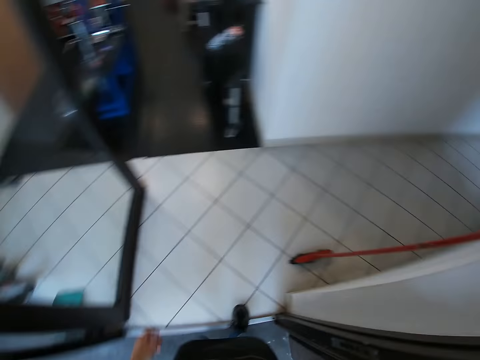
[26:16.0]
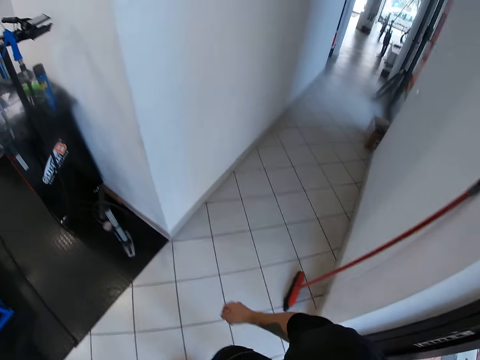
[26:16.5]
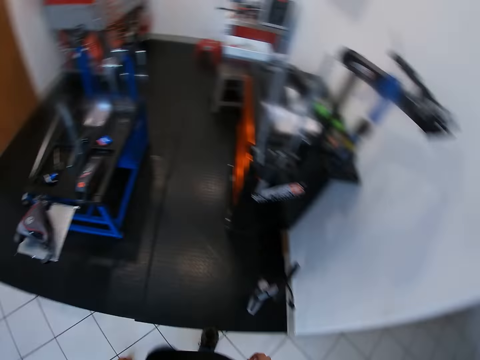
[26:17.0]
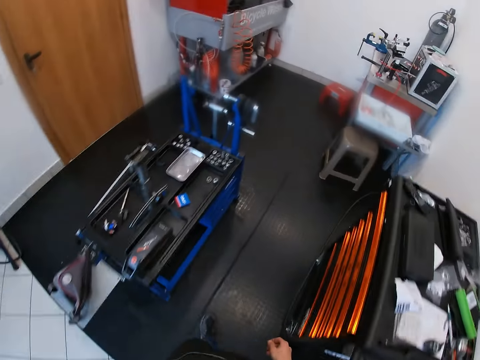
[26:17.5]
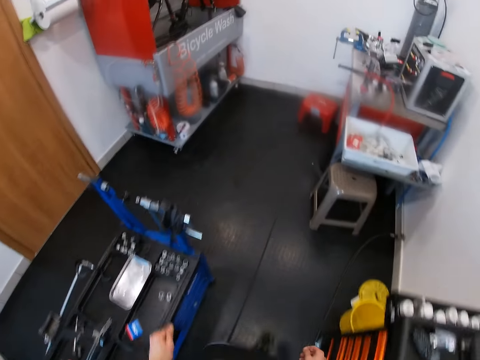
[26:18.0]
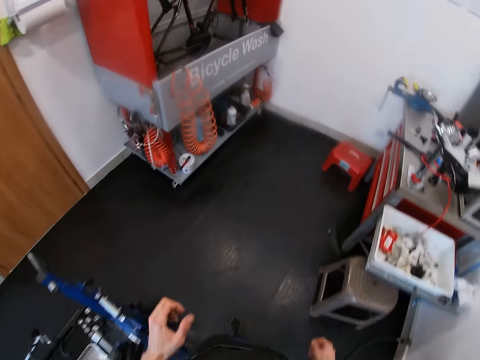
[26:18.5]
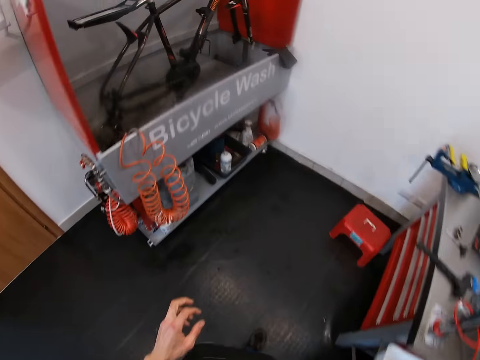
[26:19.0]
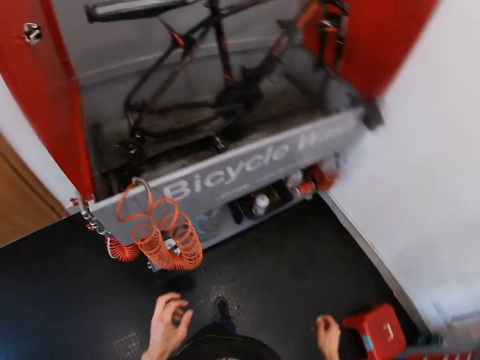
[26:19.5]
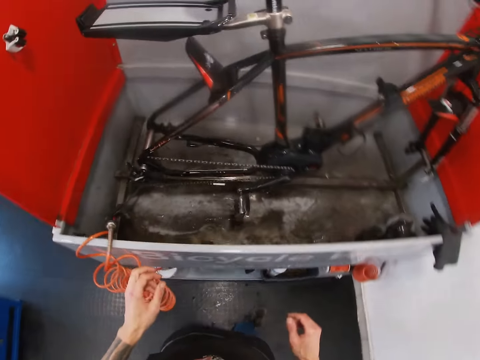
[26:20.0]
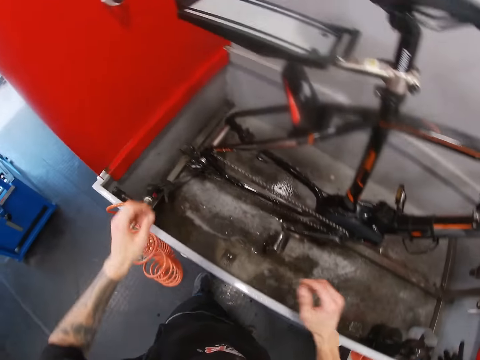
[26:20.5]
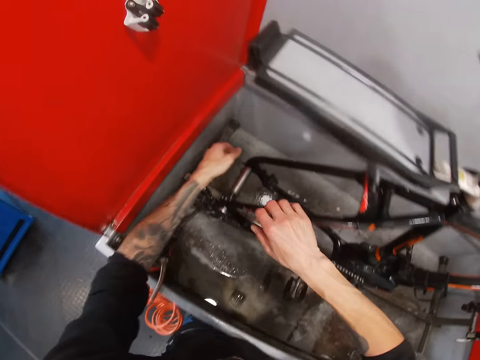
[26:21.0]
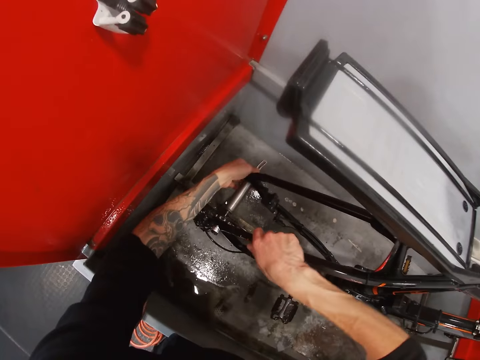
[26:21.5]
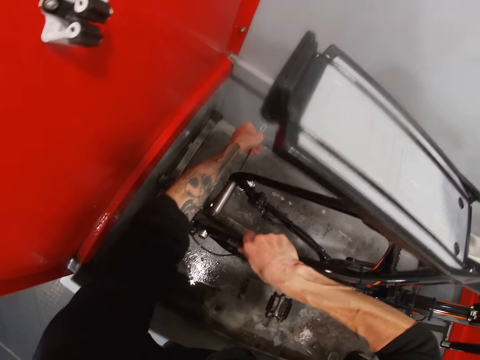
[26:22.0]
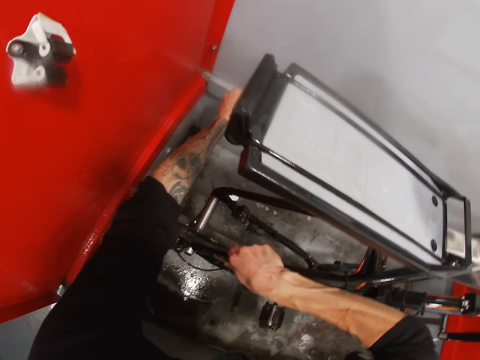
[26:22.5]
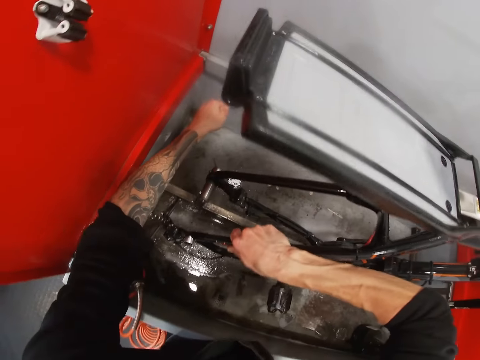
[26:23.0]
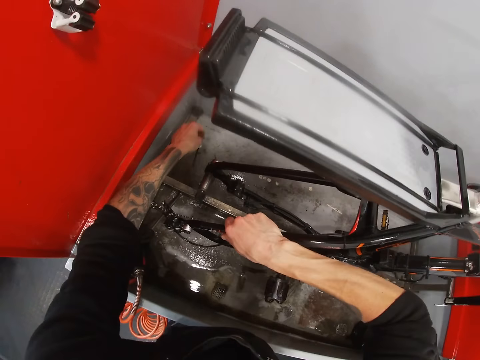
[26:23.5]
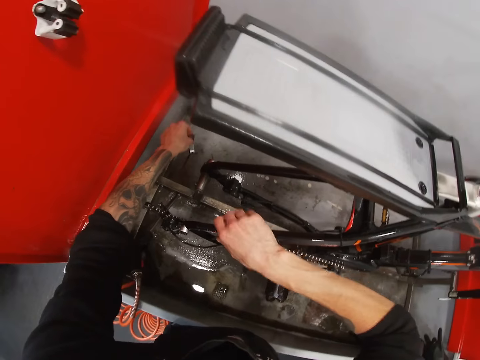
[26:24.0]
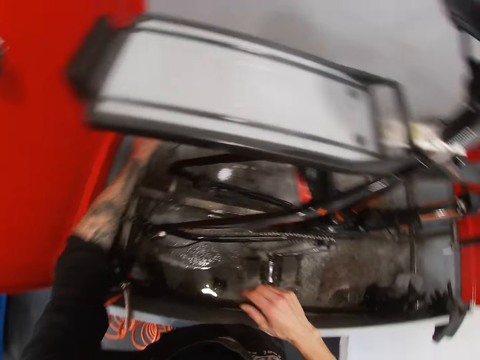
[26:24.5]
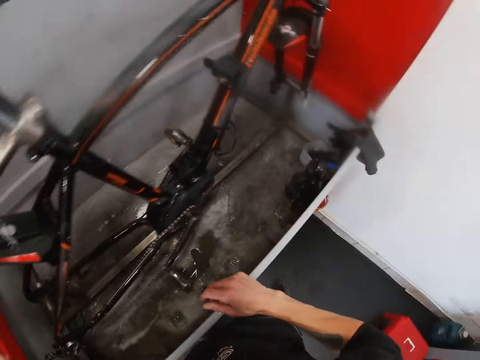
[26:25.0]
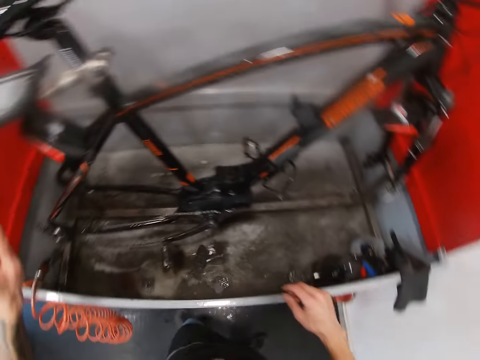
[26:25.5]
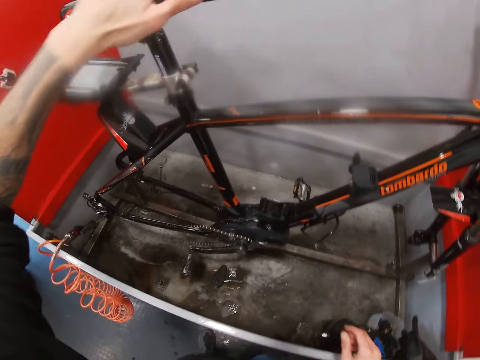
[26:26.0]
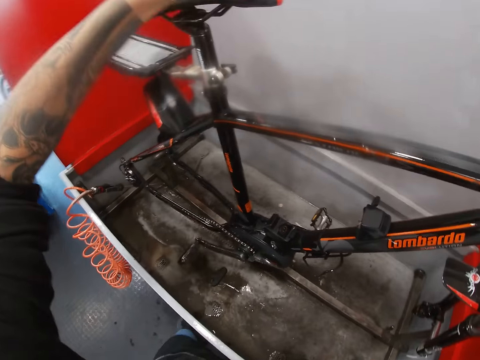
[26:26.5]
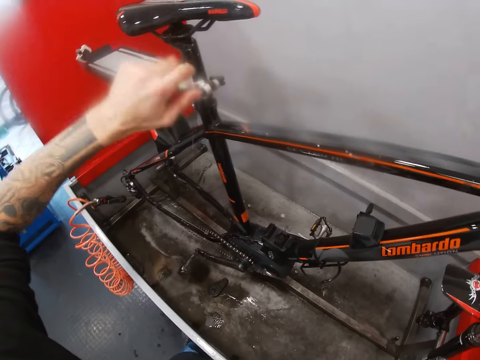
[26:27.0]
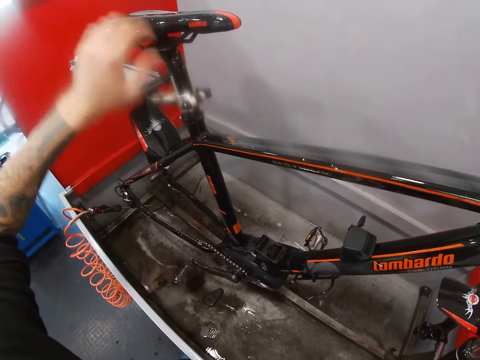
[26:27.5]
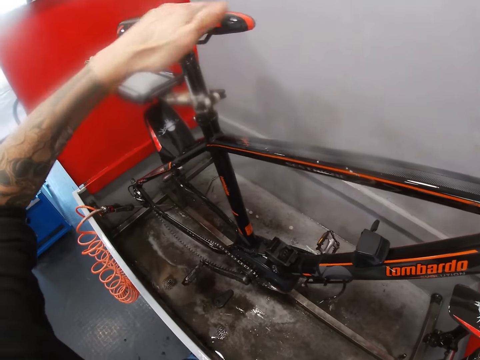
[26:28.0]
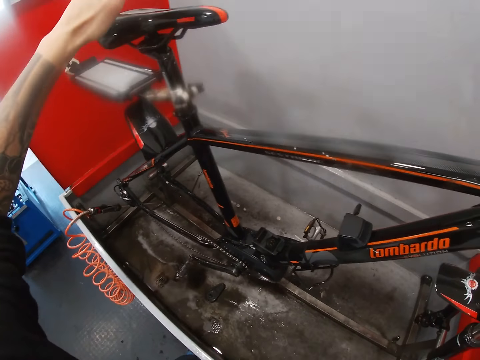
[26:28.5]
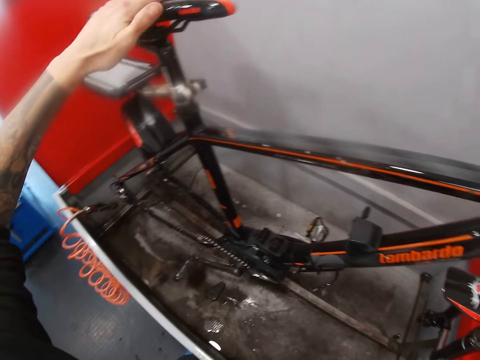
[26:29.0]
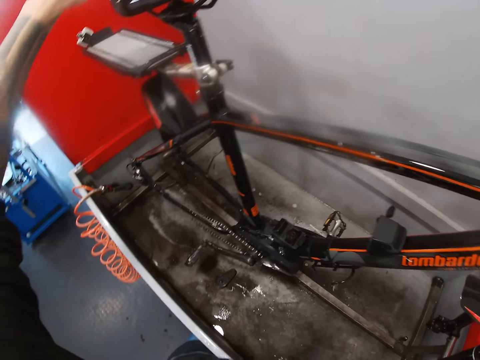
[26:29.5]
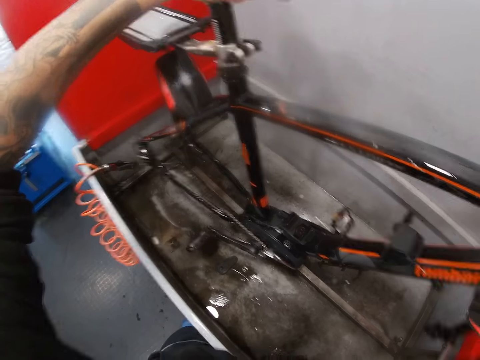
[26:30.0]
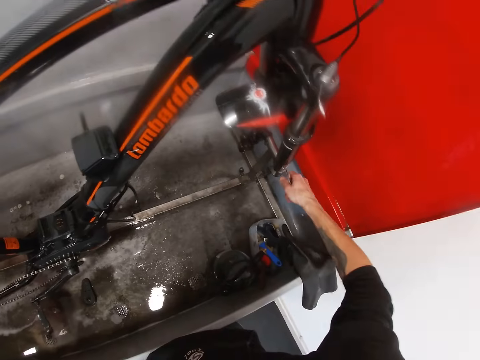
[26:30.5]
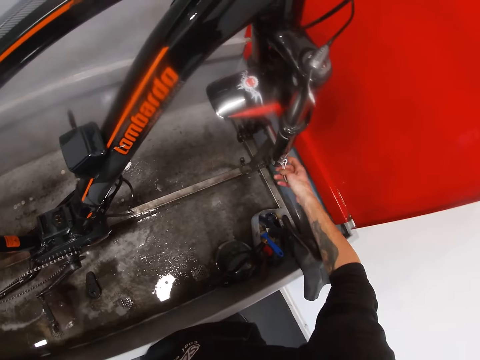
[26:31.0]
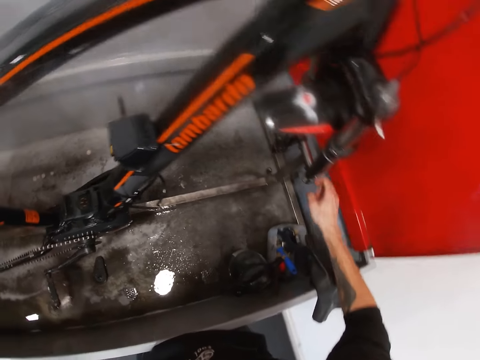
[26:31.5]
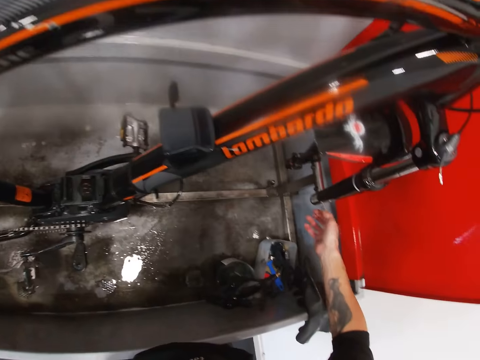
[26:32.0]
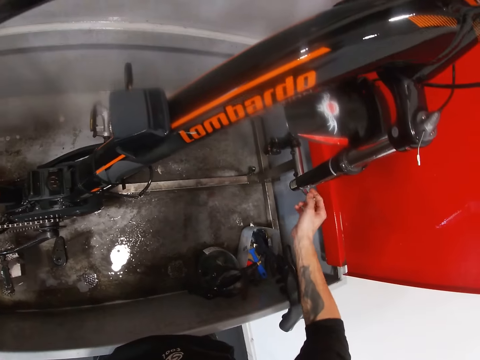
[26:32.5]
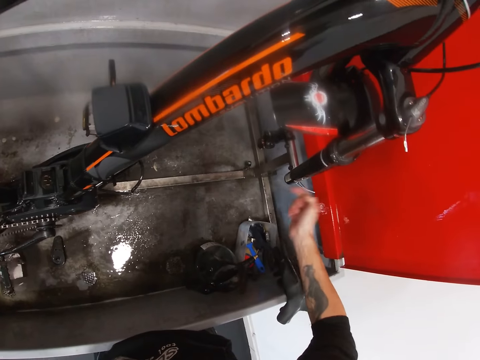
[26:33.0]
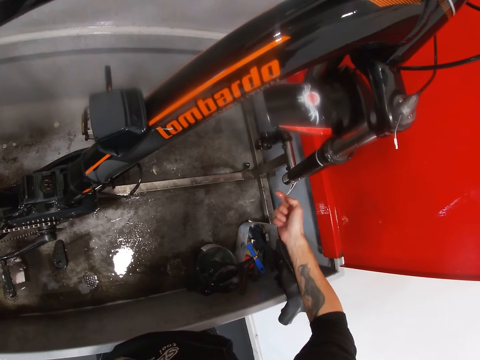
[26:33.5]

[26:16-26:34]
The camera wearer enters the workshop. He holds the bicycle in the metal container with his right hand. He removes a rod from the bicycle in the metal container with his left hand. He rubs the bicycle seat in the metal container with his left hand. He touches the bicycle seat. He unscrews the bicycle from the metal container with his right hand. He removes something on the bicycle.

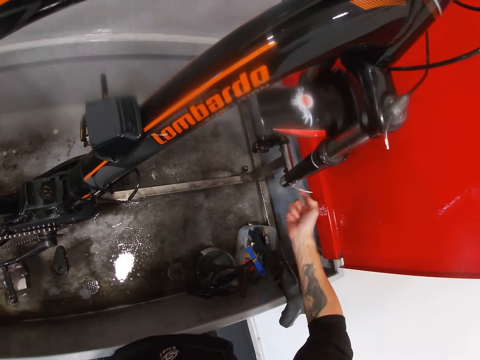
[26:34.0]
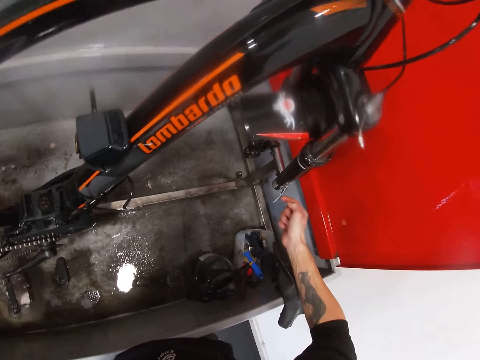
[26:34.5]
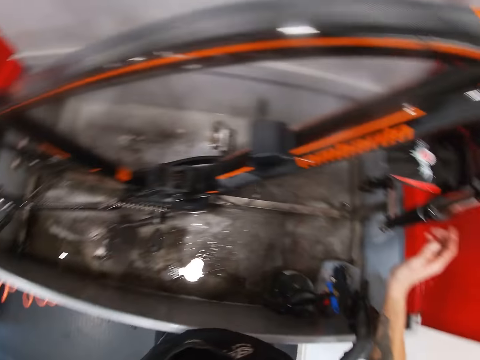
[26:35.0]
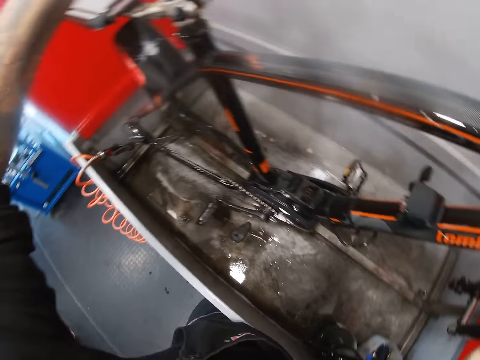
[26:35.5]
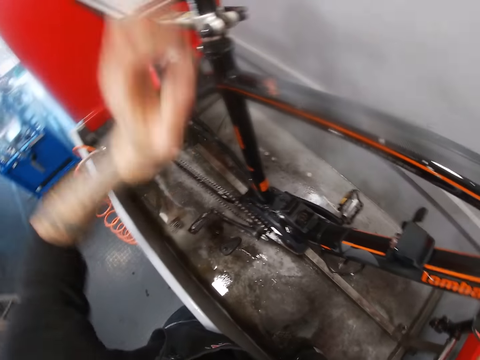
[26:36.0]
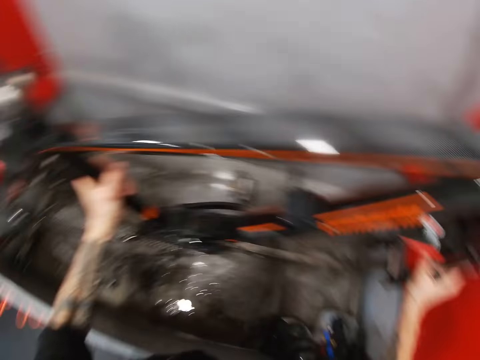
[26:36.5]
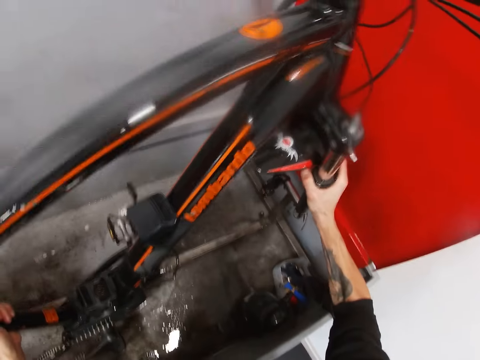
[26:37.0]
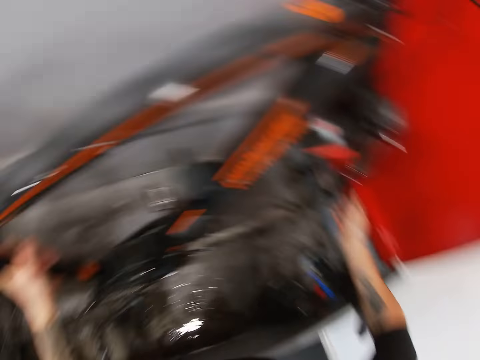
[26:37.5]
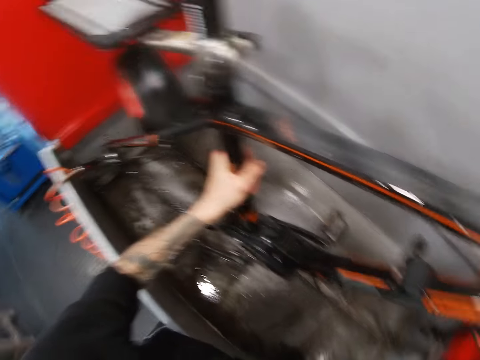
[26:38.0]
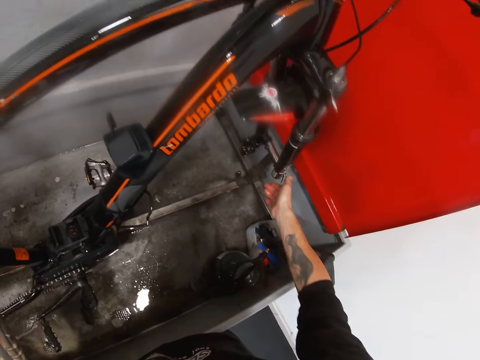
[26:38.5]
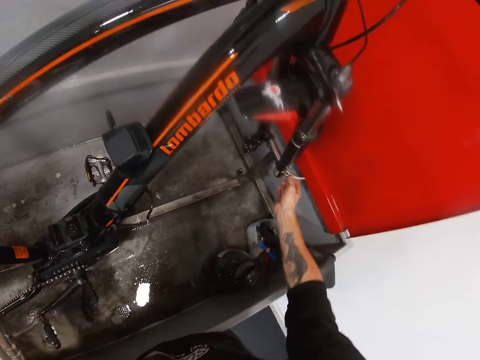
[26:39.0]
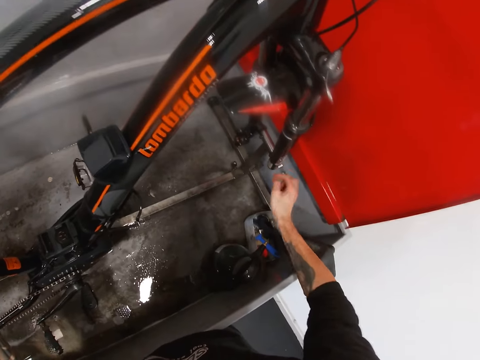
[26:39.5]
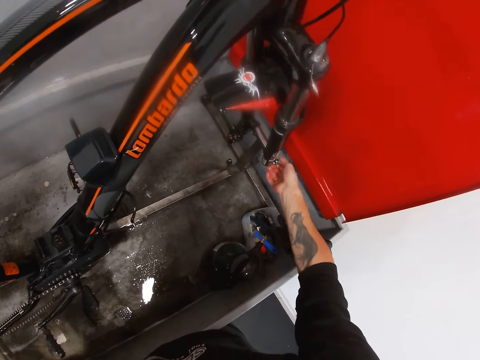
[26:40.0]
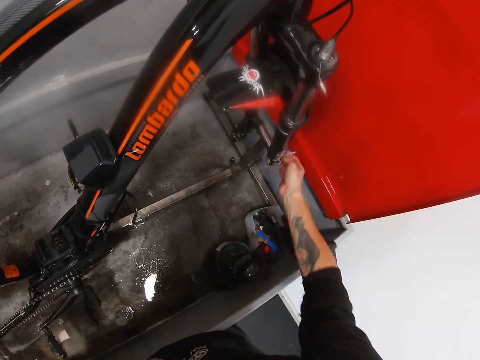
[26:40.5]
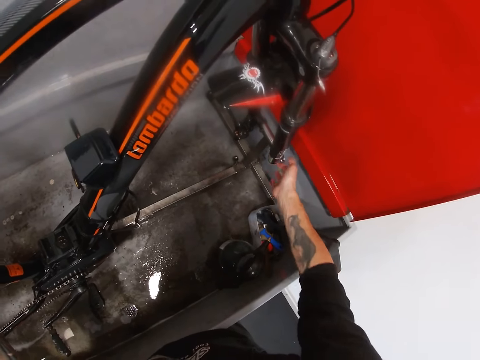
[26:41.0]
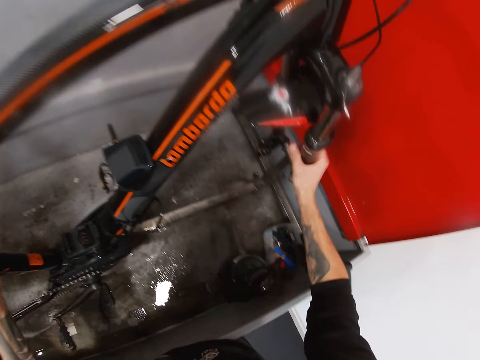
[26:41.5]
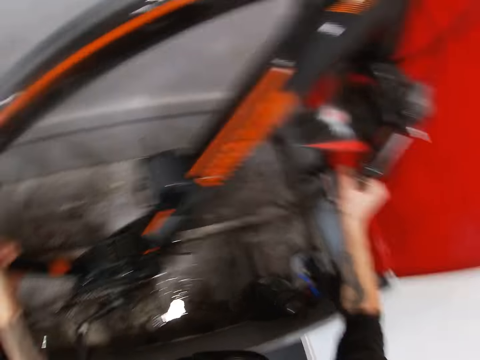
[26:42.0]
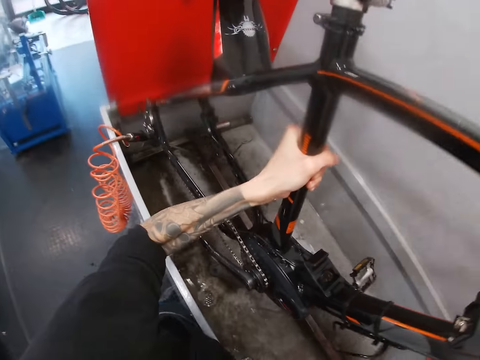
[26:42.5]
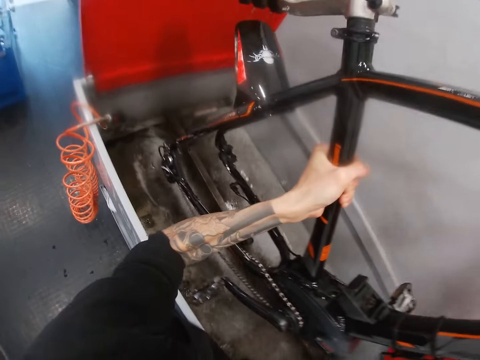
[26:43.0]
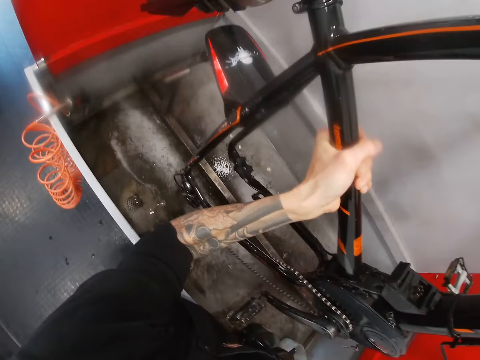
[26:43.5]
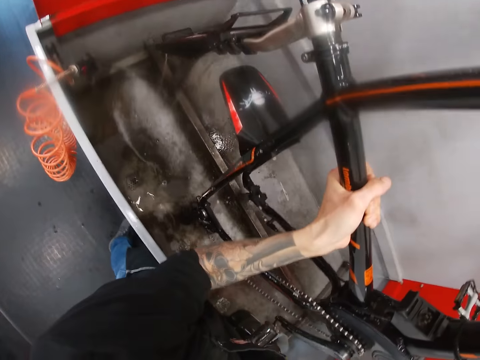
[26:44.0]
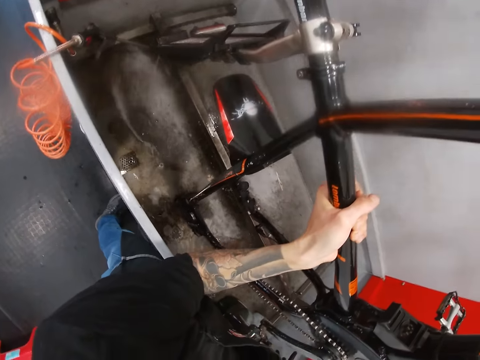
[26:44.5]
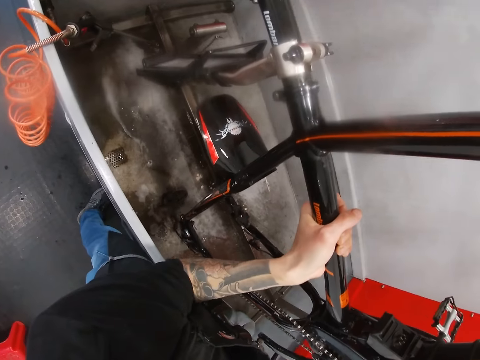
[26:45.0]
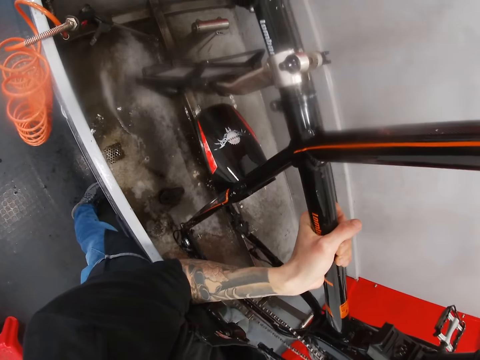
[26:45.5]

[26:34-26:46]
The camera wearer holds the bicycle in the metal container with both hands. He lifts the bicycle. He holds the bicycle in the metal container with his left hand. He unscrews the bicycle from the metal container with his right hand. He removes something on the bicycle. He lifts the bicycle from the metal container with both hands.
